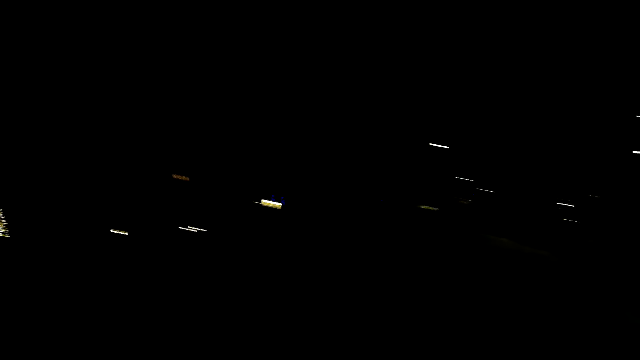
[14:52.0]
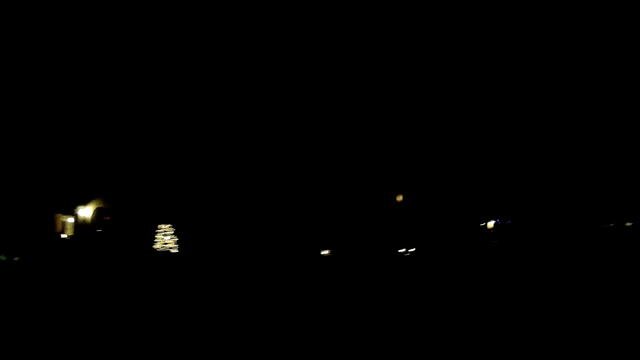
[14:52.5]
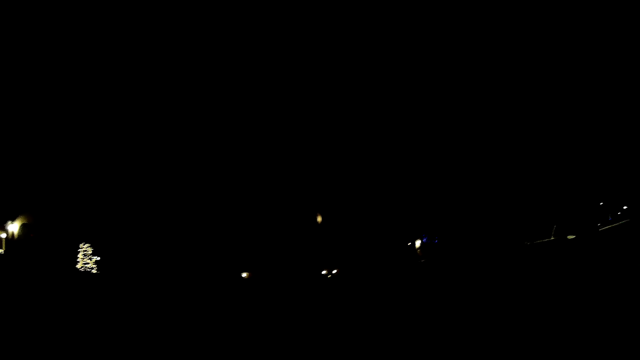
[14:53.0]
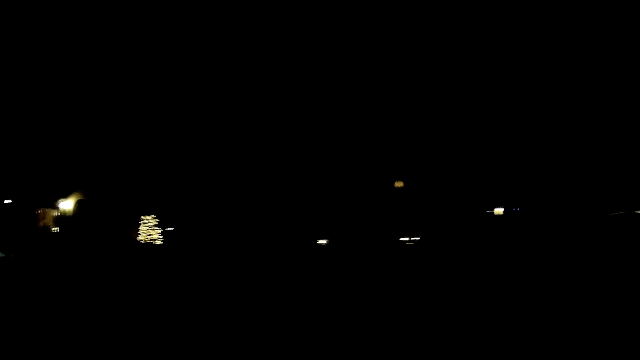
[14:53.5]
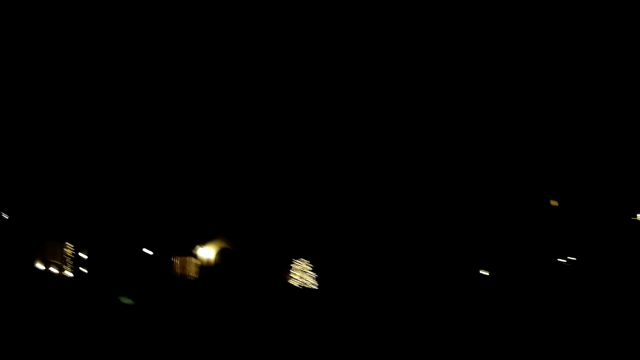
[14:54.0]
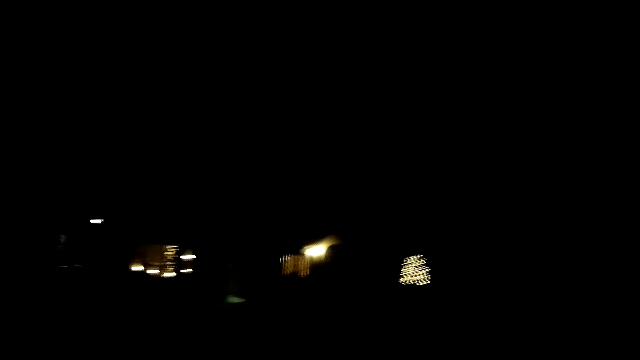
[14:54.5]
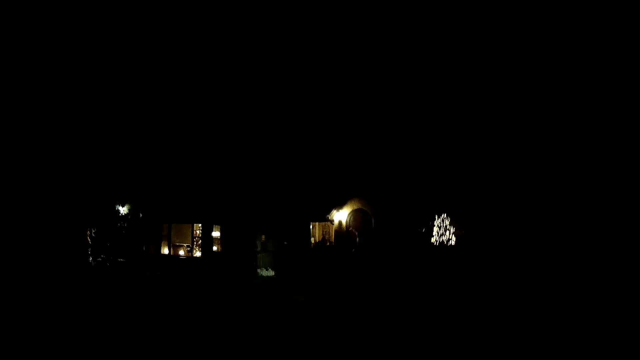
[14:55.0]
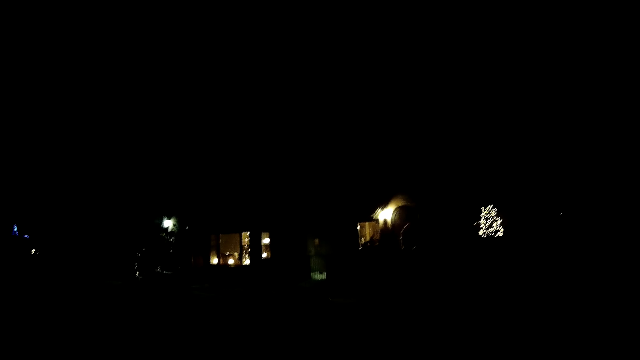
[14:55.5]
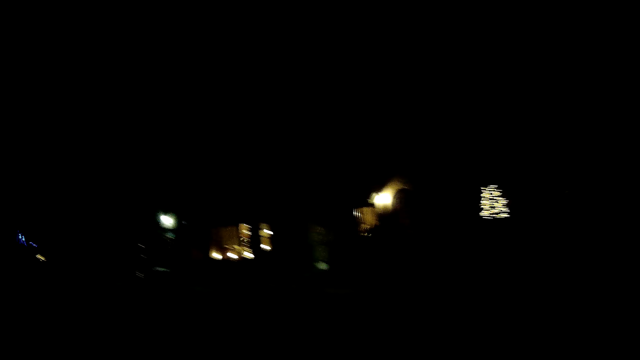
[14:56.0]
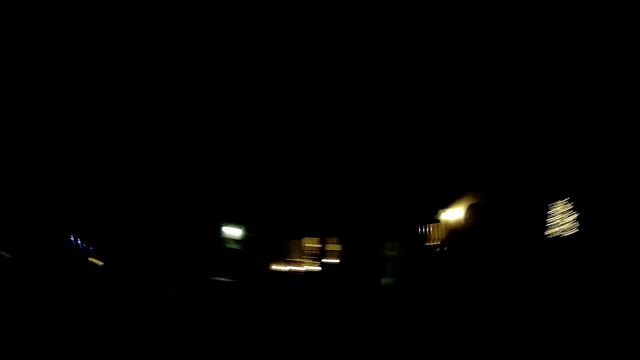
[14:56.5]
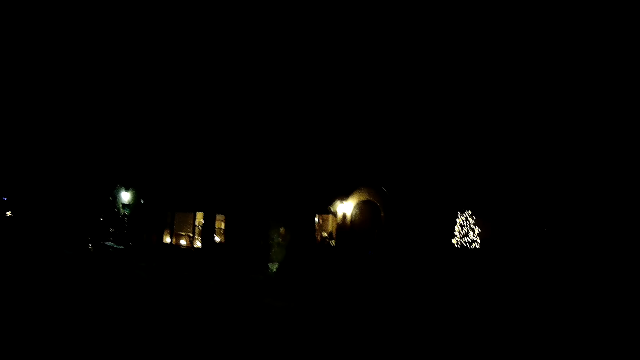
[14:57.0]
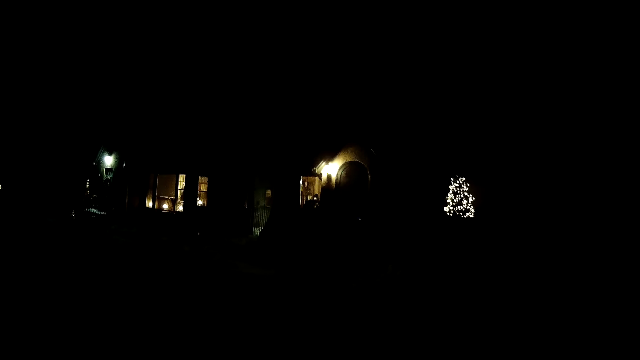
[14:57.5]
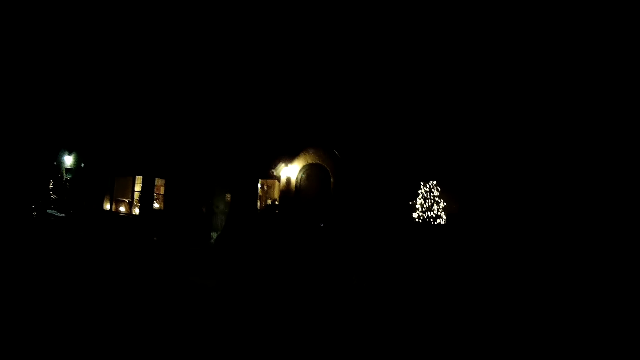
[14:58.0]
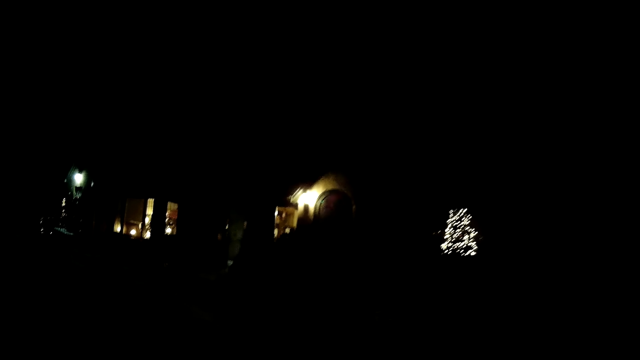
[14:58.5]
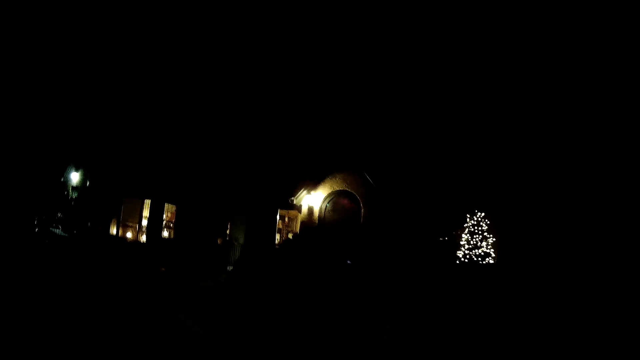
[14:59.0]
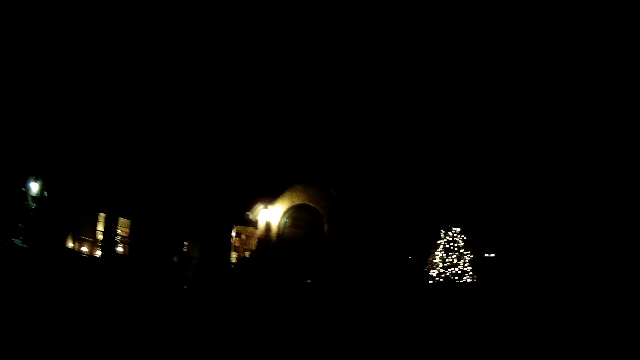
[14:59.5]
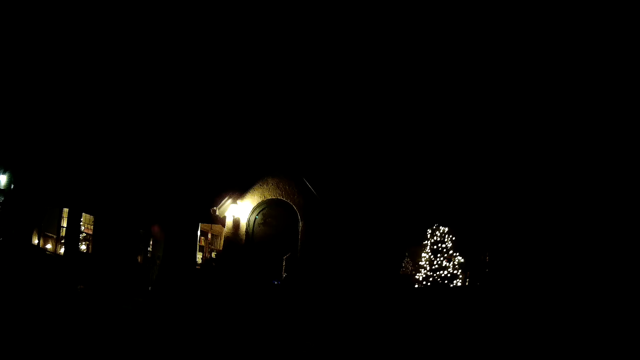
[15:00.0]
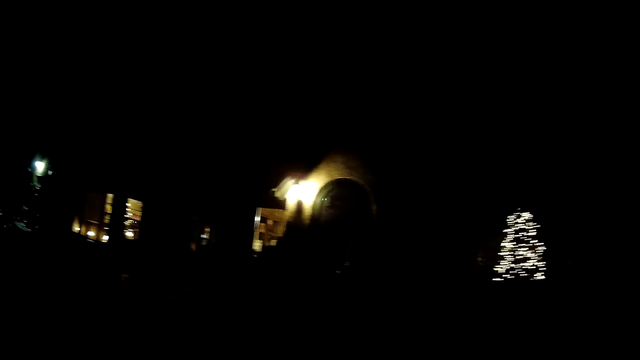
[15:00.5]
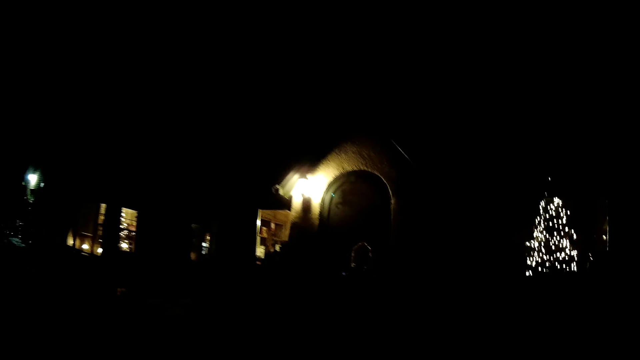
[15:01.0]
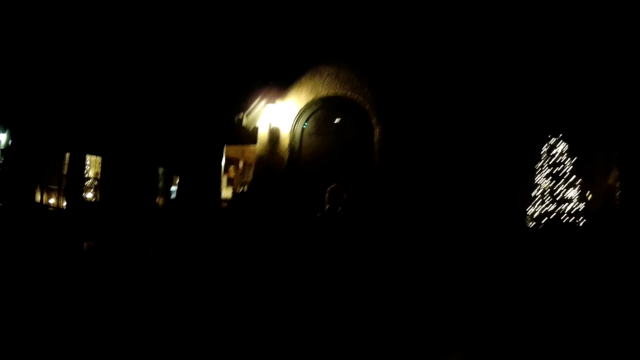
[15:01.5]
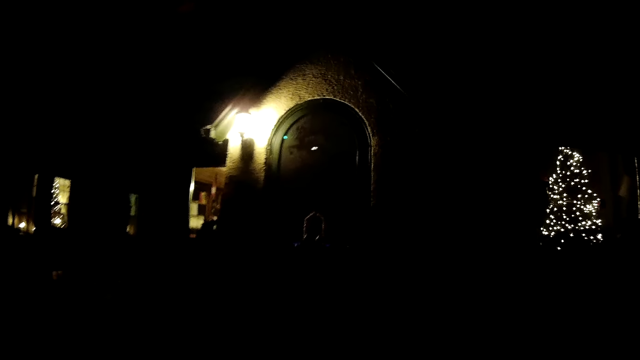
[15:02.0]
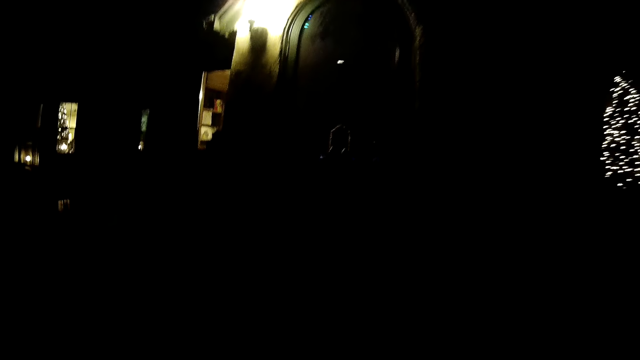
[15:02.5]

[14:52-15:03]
The camera wearer walks to the house.

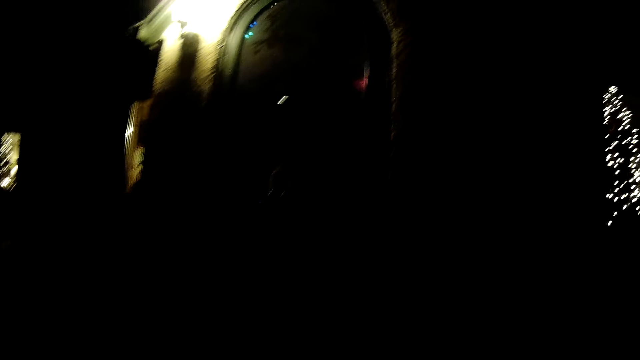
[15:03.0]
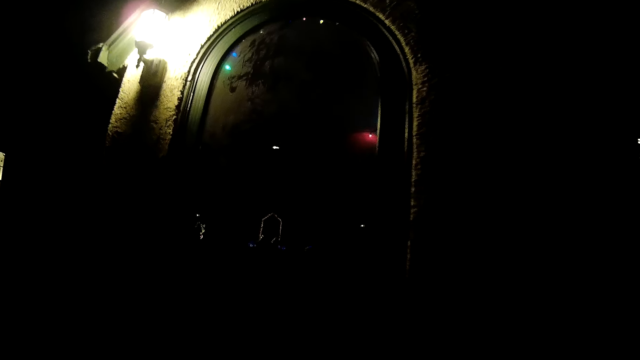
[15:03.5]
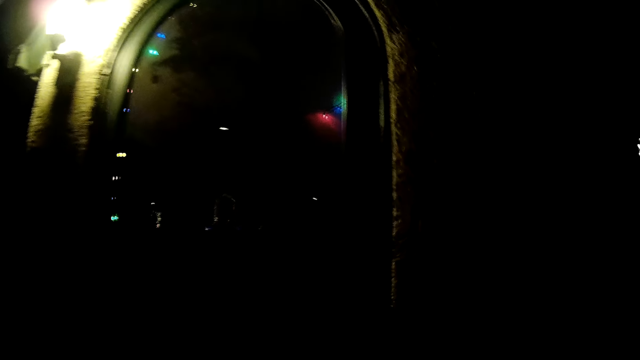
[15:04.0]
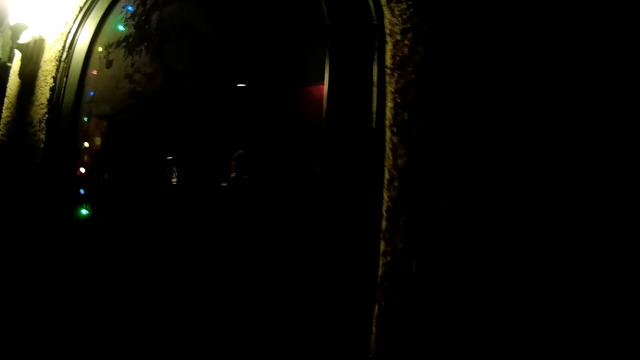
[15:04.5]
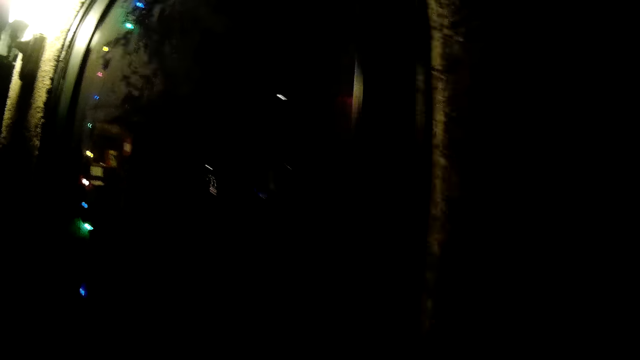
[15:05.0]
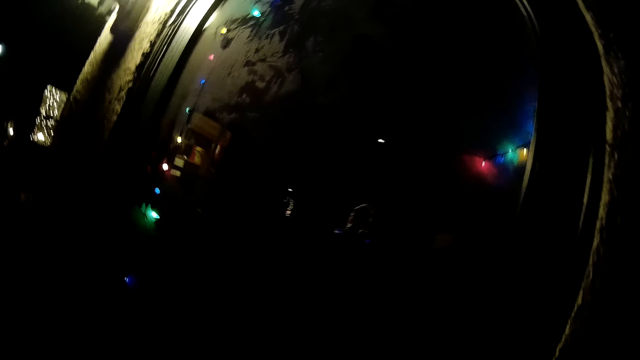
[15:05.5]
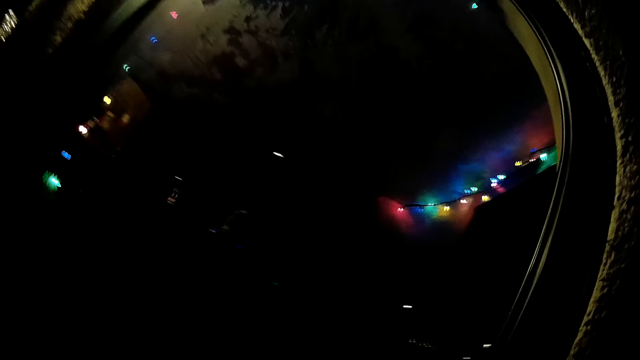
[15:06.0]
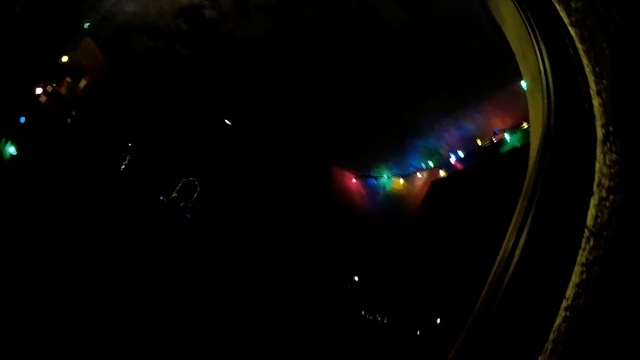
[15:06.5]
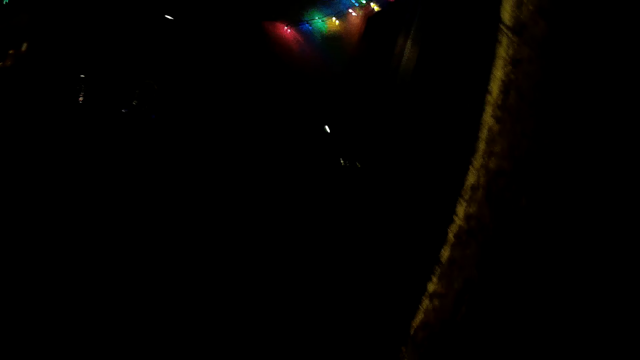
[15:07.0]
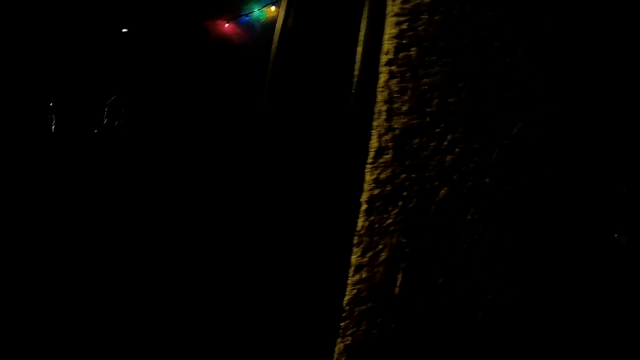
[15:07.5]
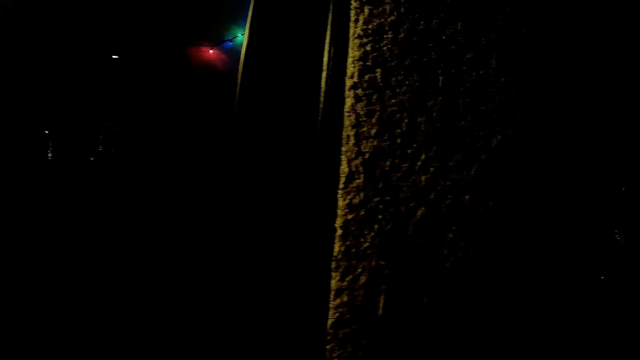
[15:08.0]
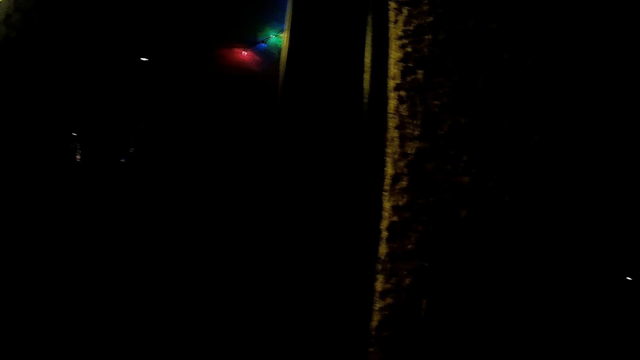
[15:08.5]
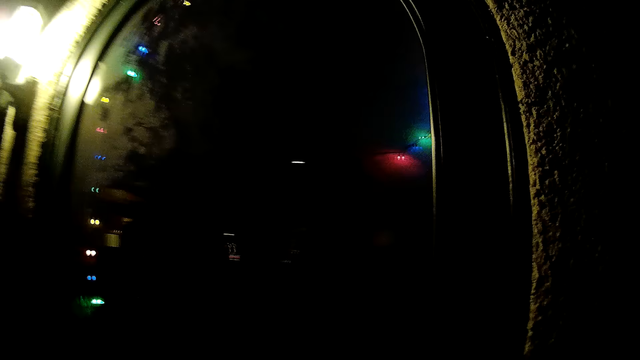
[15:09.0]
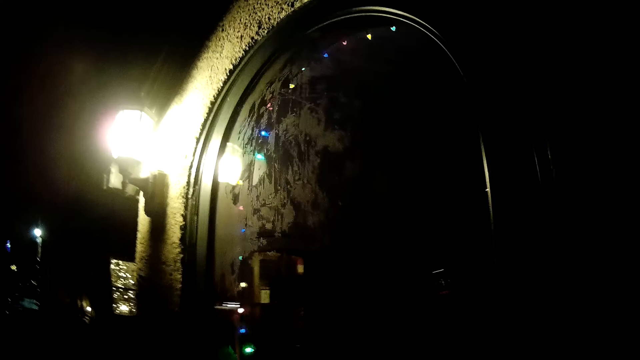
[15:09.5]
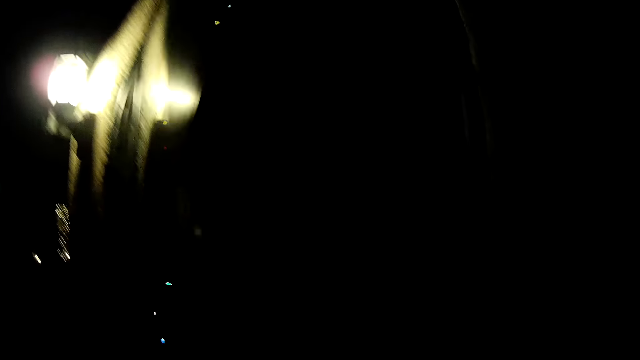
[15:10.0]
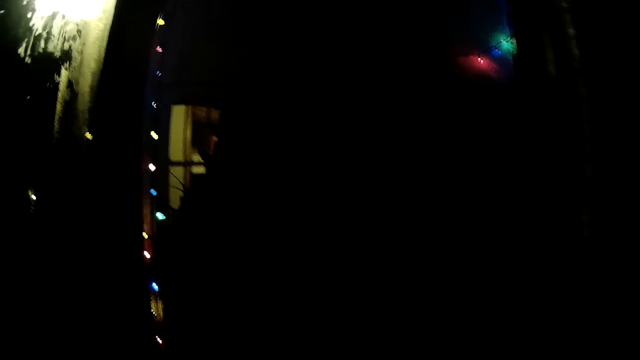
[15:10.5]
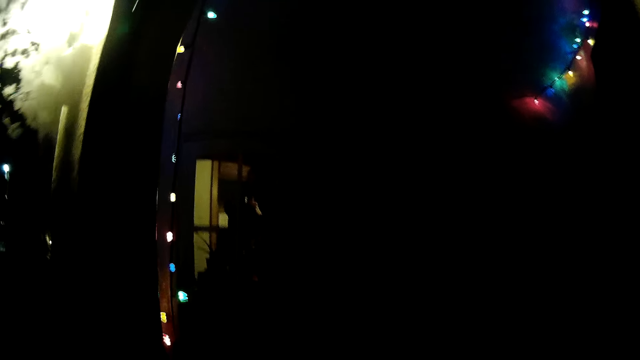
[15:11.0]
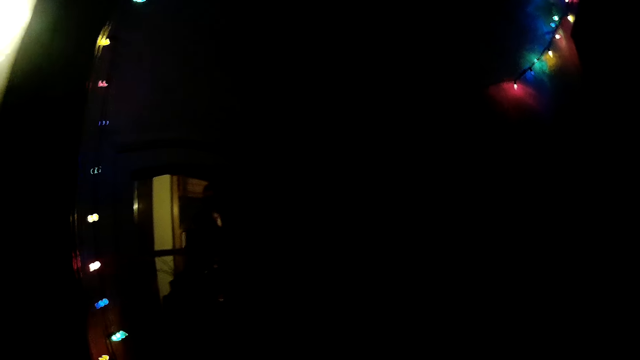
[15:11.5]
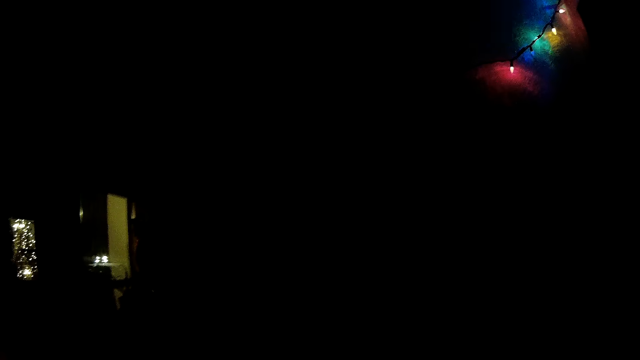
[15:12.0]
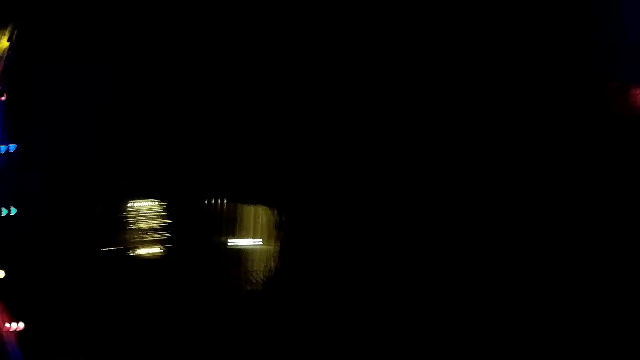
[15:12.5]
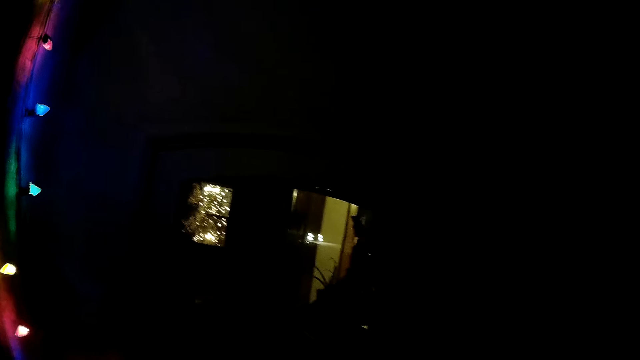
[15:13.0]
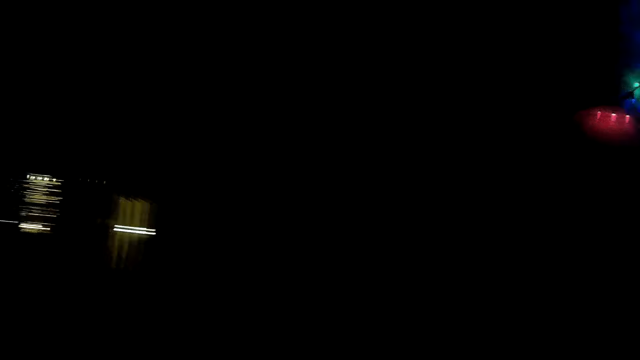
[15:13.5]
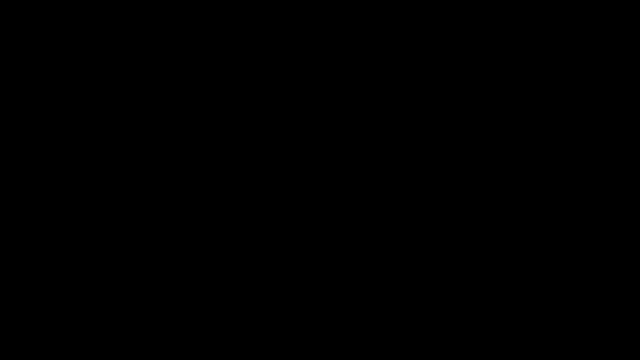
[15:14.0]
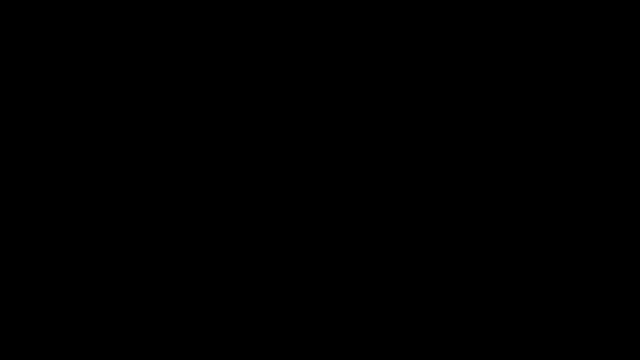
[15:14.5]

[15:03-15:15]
The camera wearer does something. They stare at a door. They open the door. They stare at the door. They walk into a room.
